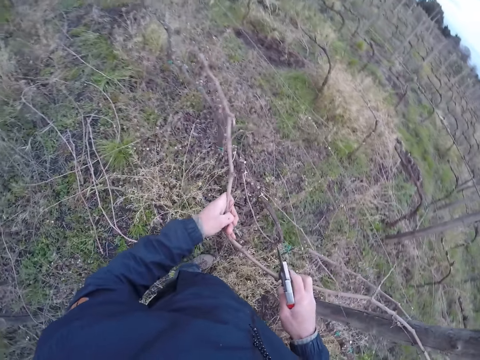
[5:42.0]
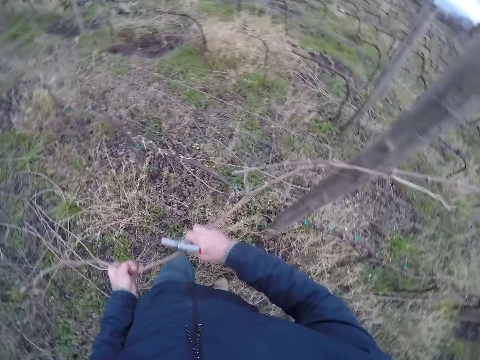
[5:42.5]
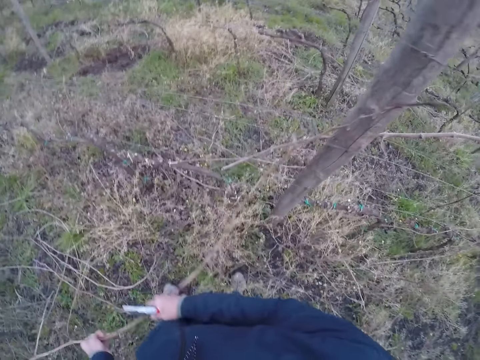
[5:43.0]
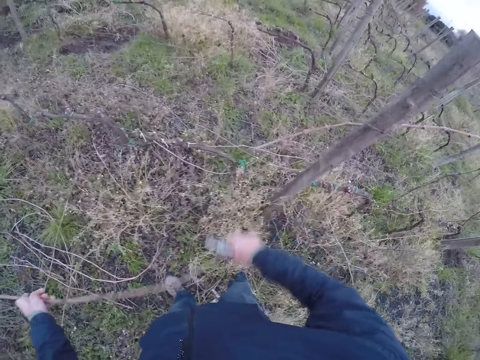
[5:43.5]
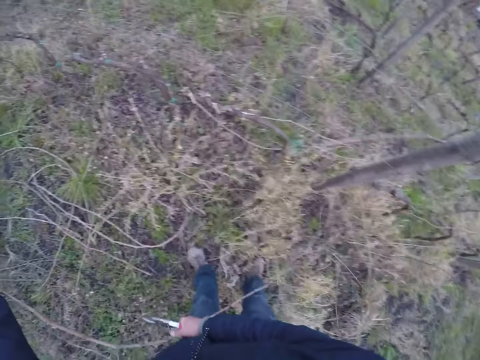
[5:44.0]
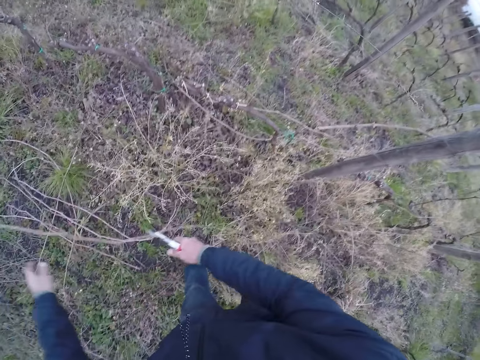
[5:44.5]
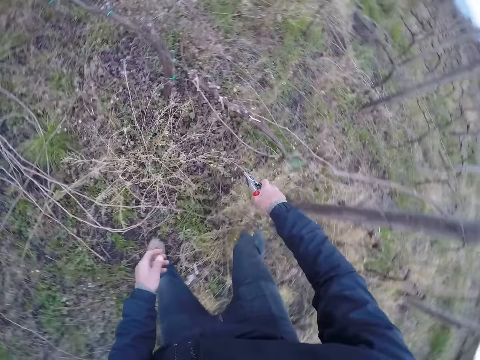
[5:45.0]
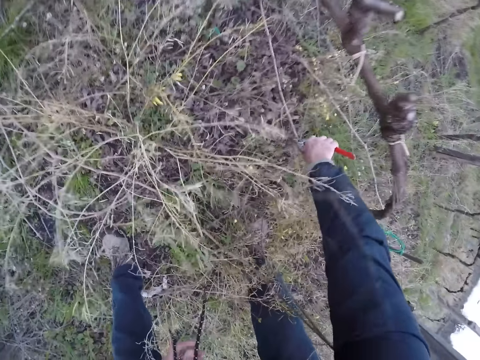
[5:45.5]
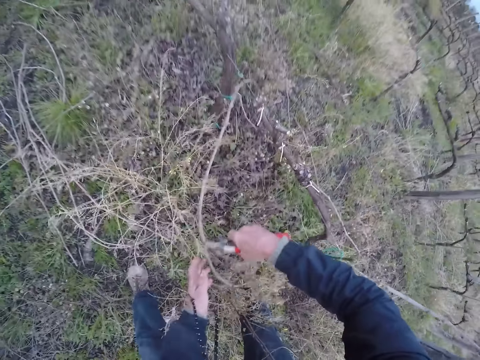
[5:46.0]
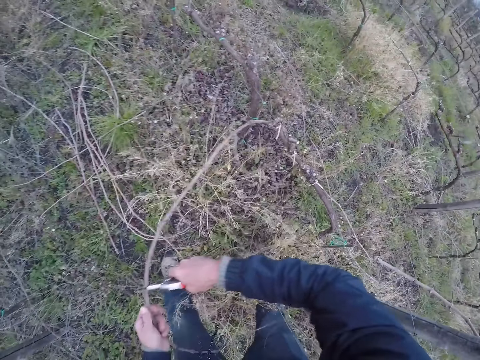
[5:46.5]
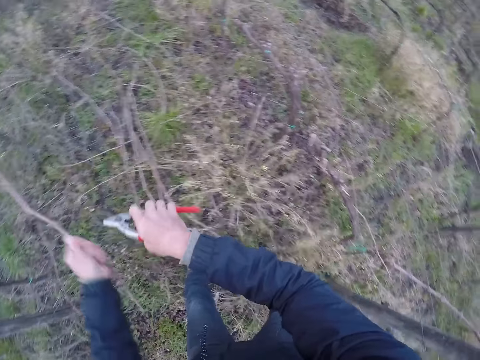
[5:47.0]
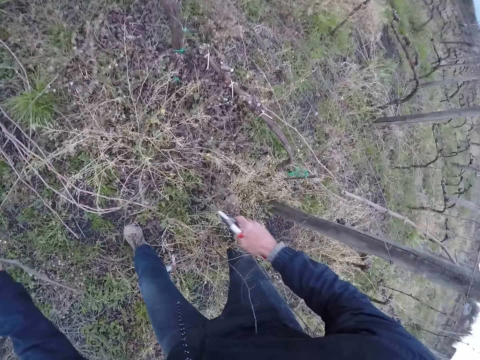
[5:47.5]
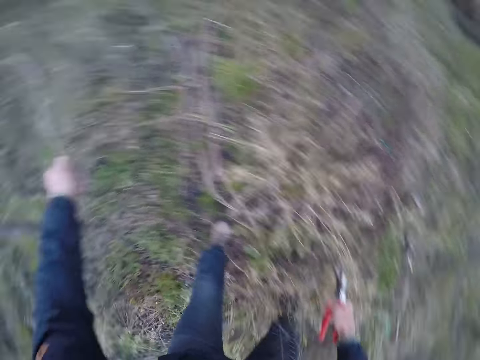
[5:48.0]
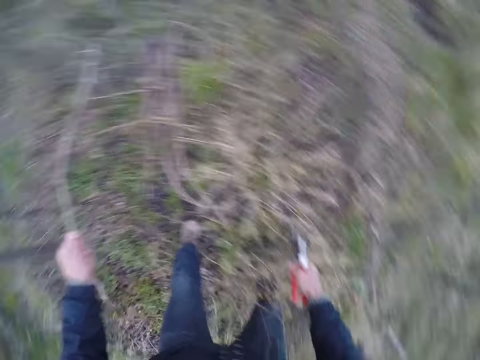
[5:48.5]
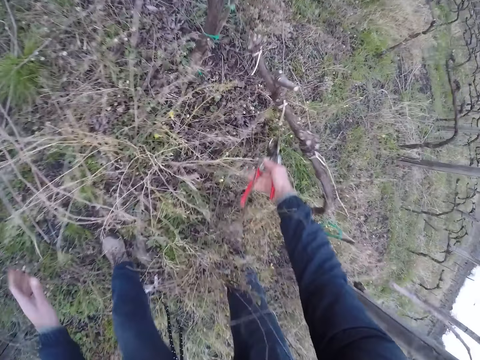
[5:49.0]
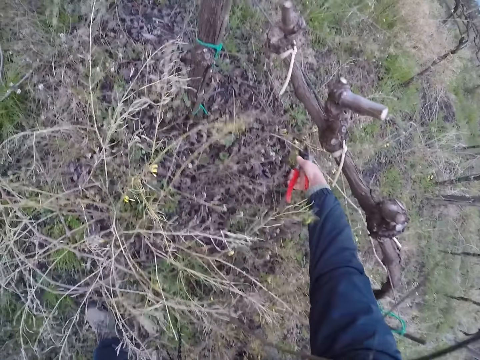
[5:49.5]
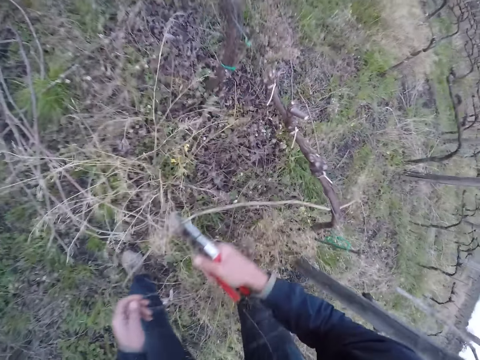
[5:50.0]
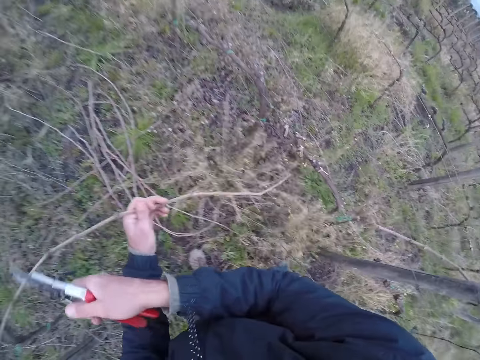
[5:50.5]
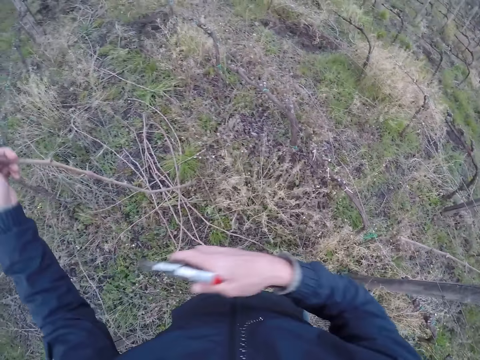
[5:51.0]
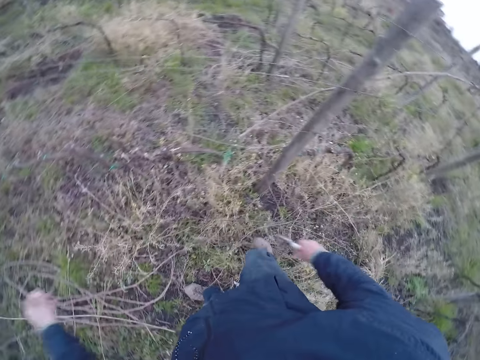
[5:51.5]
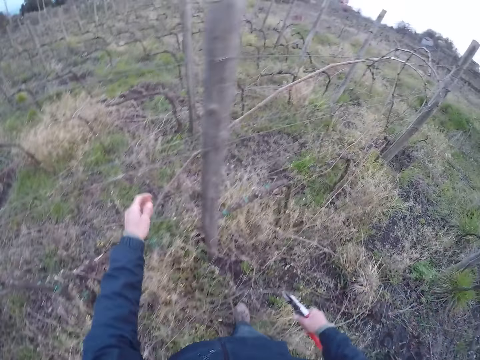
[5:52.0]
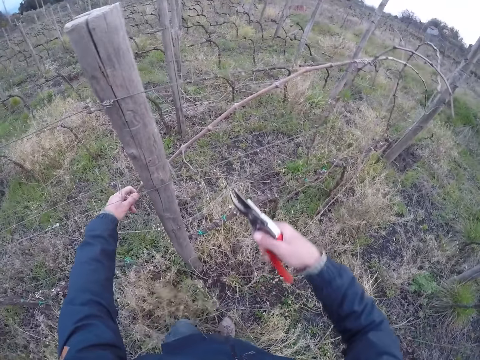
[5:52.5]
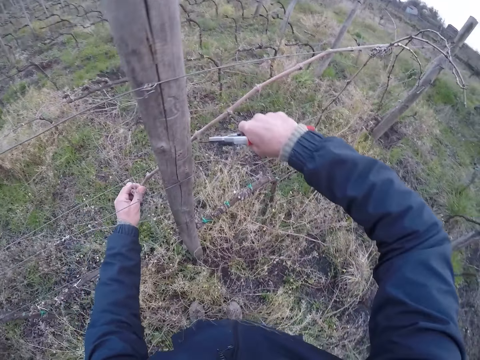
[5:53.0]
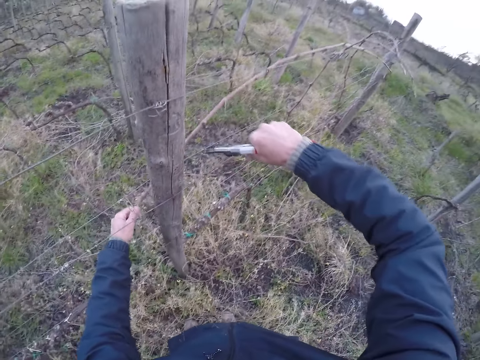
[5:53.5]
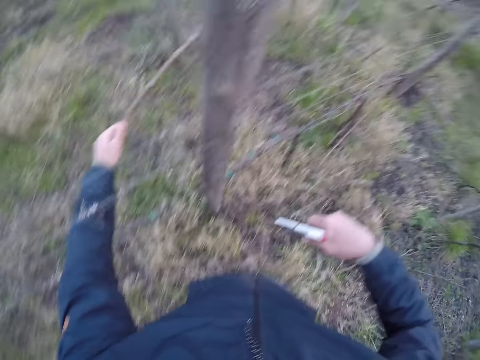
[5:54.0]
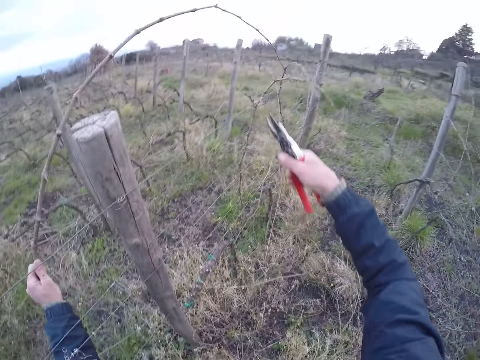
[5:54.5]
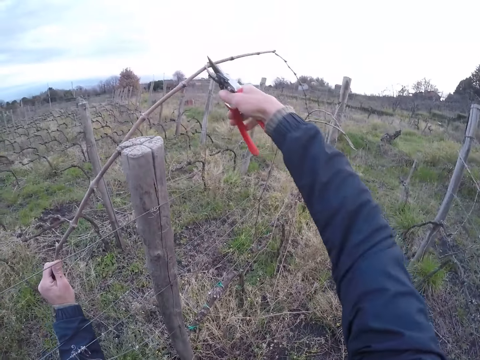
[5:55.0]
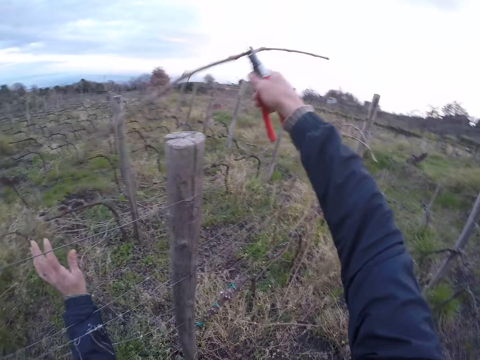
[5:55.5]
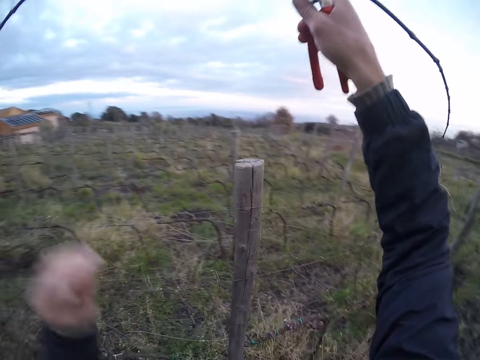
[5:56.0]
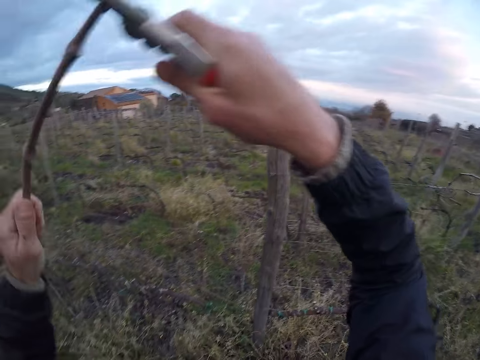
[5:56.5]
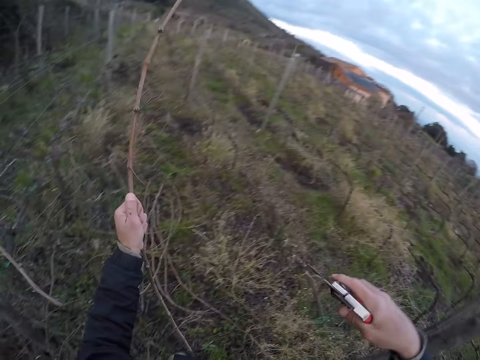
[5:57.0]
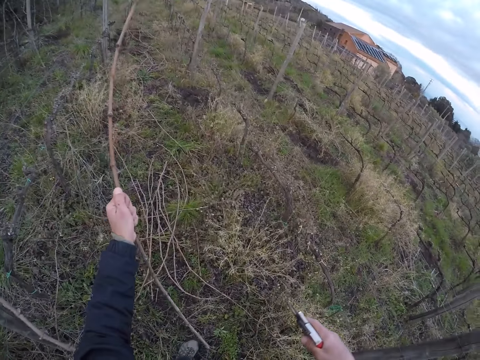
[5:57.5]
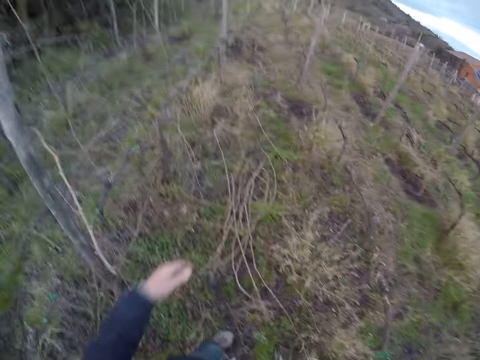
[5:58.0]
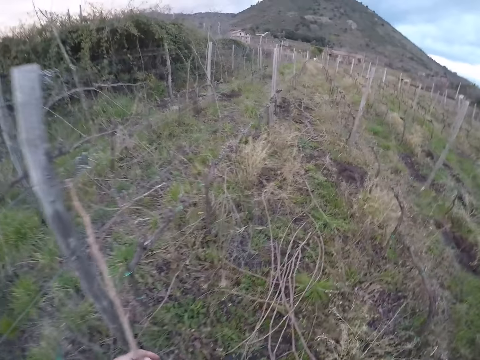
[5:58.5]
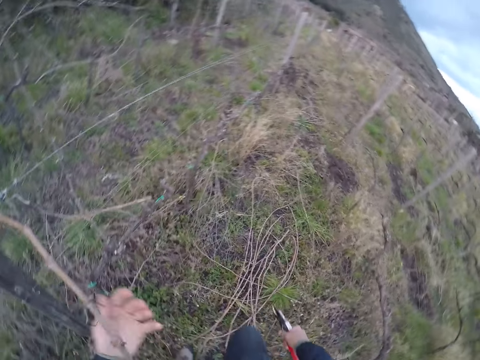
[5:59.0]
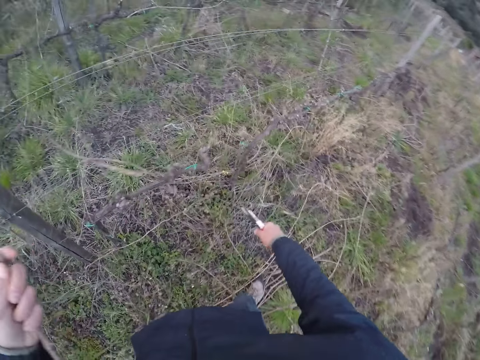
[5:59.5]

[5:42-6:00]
The camera wearer pulls the dried stick from a utility pole with both hands. He removes his right hand from the dried stick. He pulls the dried stick from the pole with both hands. He drops the dried stick on the ground with both hands. He picks a dried stick from the ground with the plier in his right hand. He holds the dried stick with both hands. He moves the dried stick around. He drops the dried stick on the ground with his left hand. He picks a twig. He drops the twig on the ground. He holds a dried stick on the utility cable with his left hand. He trims a stalk from the dried stick with the plier in his right hand. He picks a twig. He puts the dried stick on the utility pole with his left hand. He clips the dried stick from the pole with the plier in his right hand. He picks the twig with the plier or pruner. He touches the dried stick with his left hand. He passes the dried stick to his left hand. He drops the dried stick on the ground with his left hand. He walks around. He holds a dried stick with his left hand.

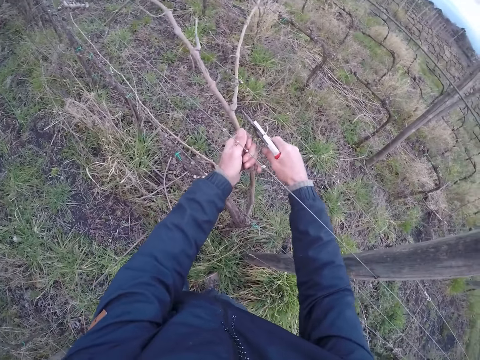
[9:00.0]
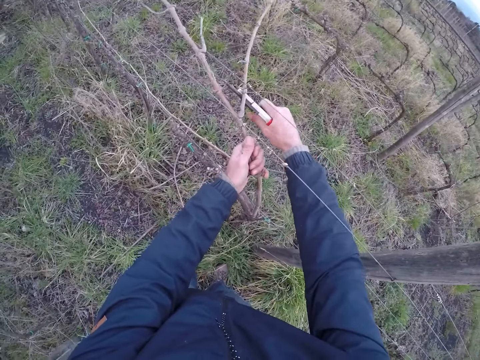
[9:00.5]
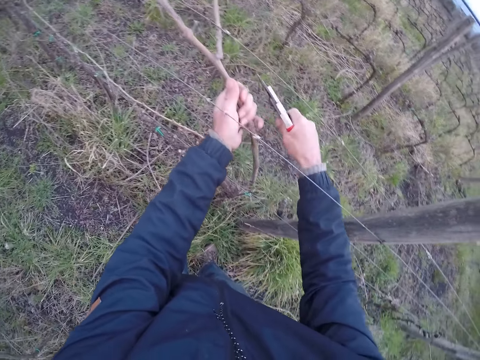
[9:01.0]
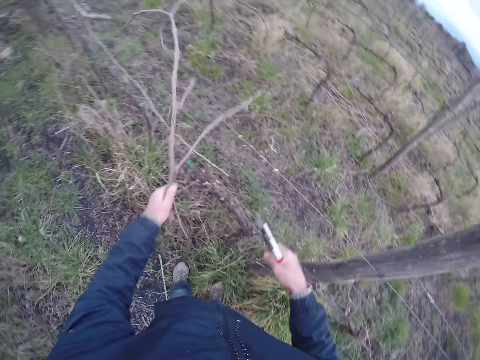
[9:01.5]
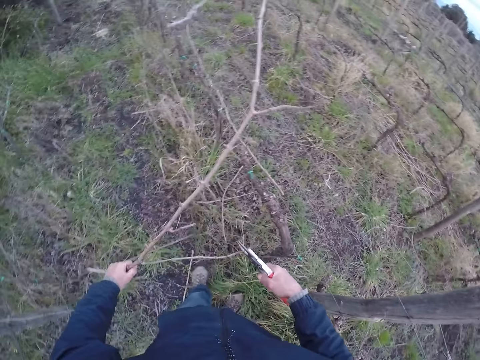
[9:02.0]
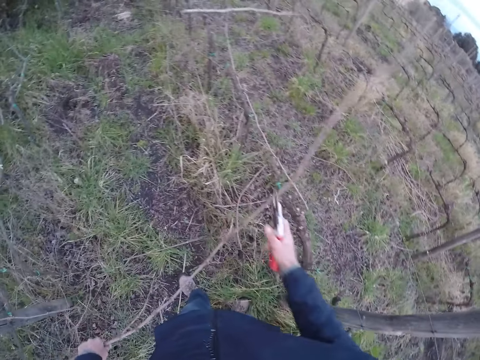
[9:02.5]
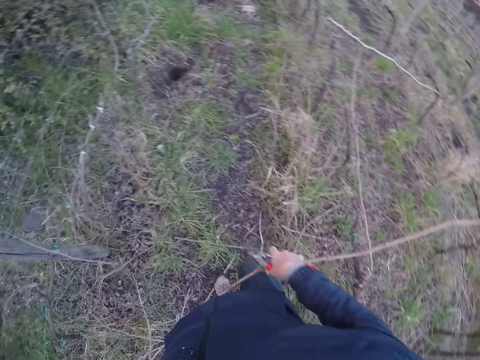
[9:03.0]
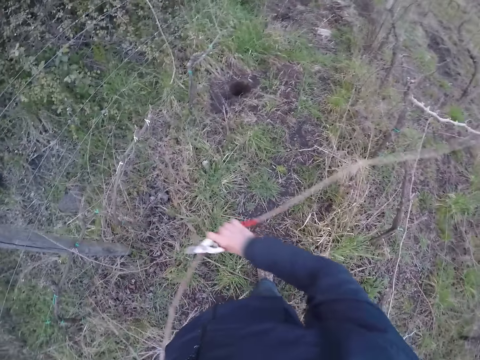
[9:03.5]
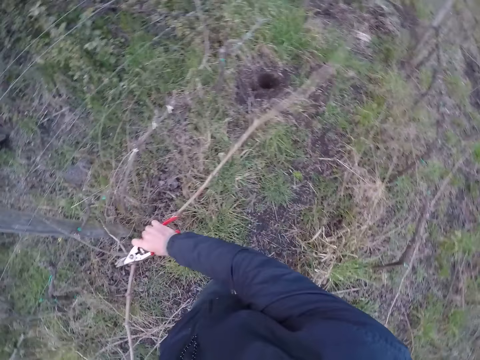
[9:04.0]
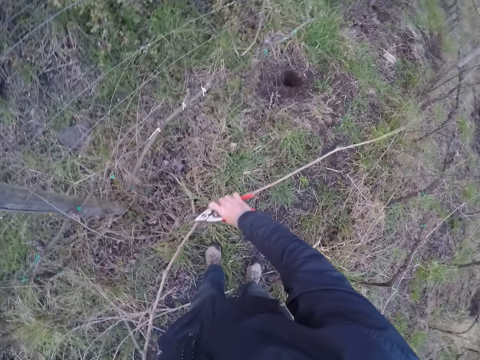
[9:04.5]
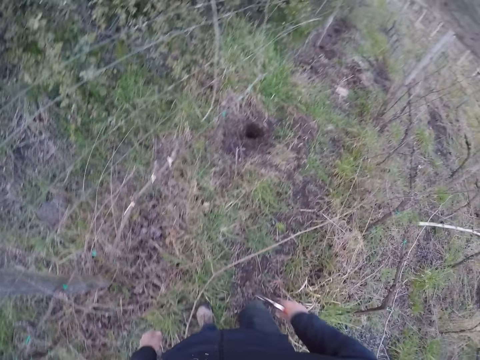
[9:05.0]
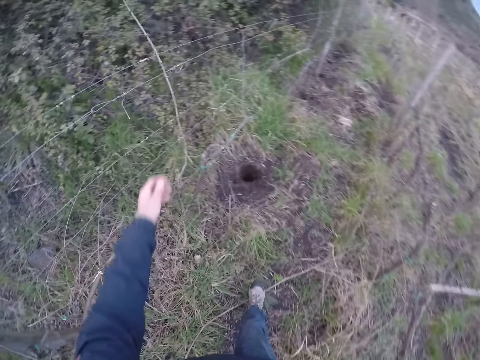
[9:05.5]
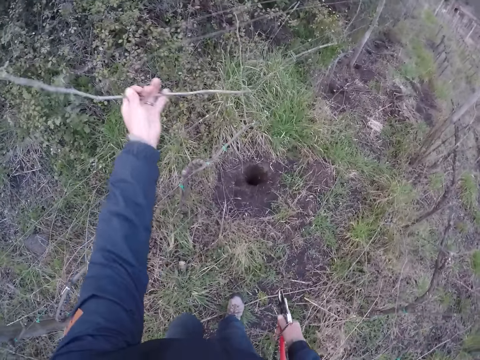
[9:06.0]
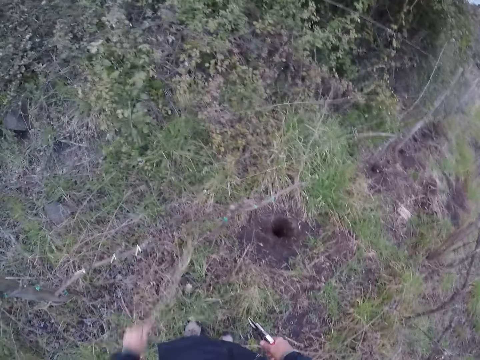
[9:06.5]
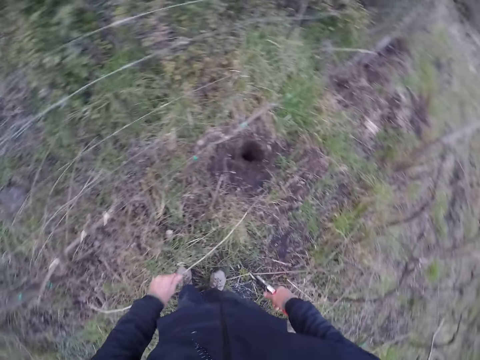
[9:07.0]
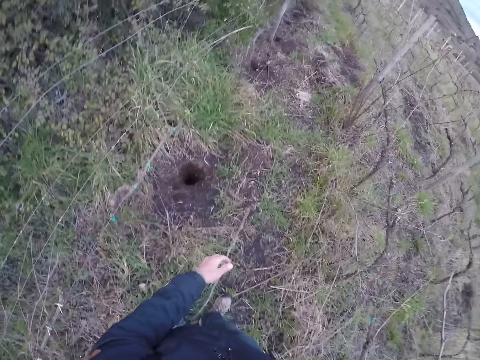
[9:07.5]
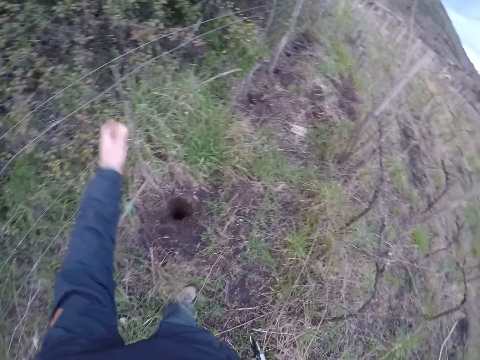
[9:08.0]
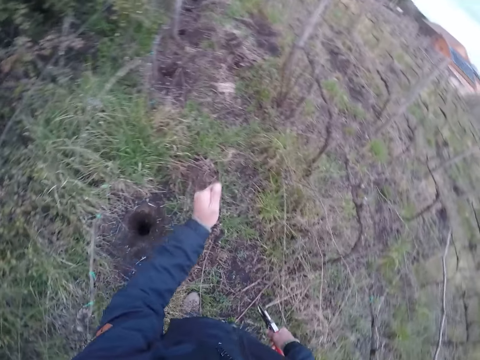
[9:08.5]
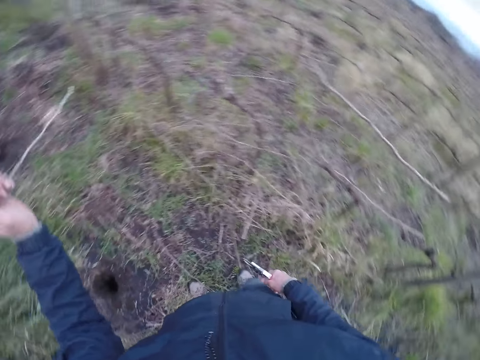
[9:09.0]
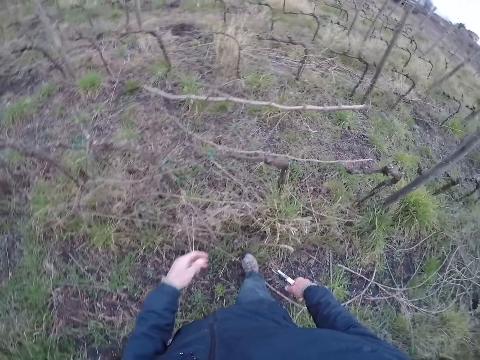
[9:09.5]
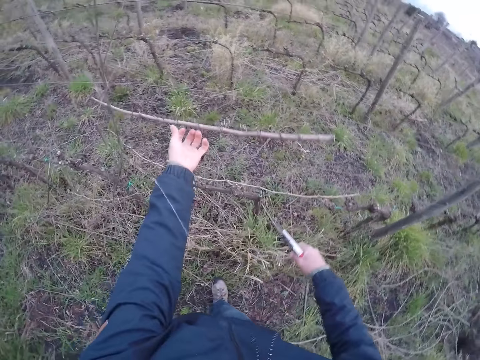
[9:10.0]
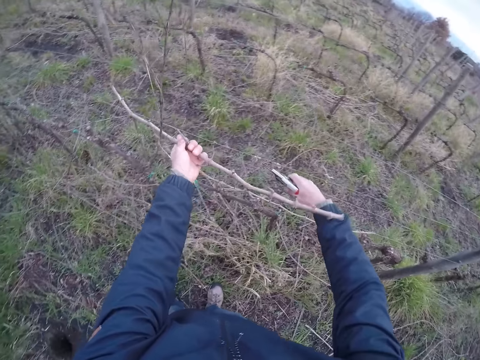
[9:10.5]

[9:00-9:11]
The camera wearer pulls a dried stick from the utility cable with his left hand. He moves around. He pulls the dried stick with both hands. He drops the dried stick on the ground with his left hand. He moves around. He picks a dried stick from the utility cable with his left hand. He drops the dried stick on the ground with his left hand. He picks a dried stick from the utility cable with his left hand. He drops the dried stick on the ground with his left hand. He moves around. He holds the dried stick on the utility cable with his left hand.
